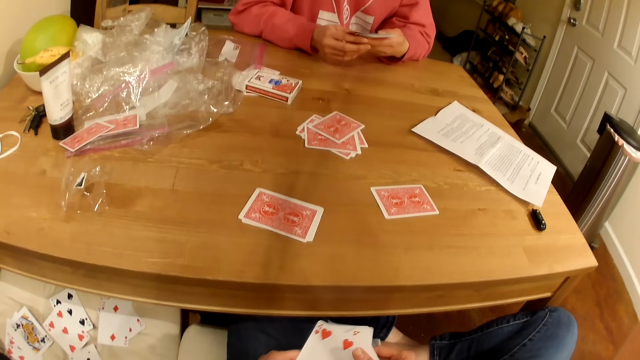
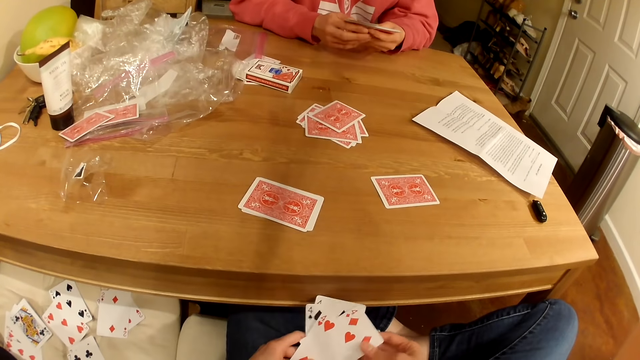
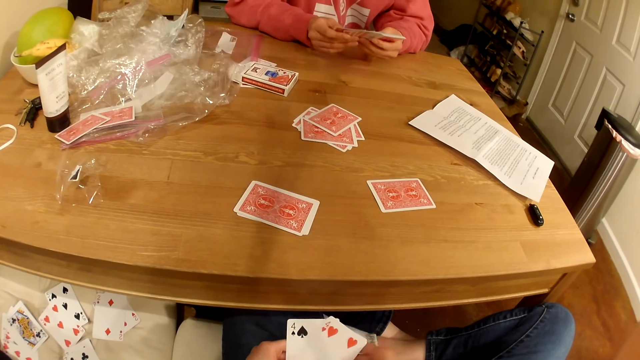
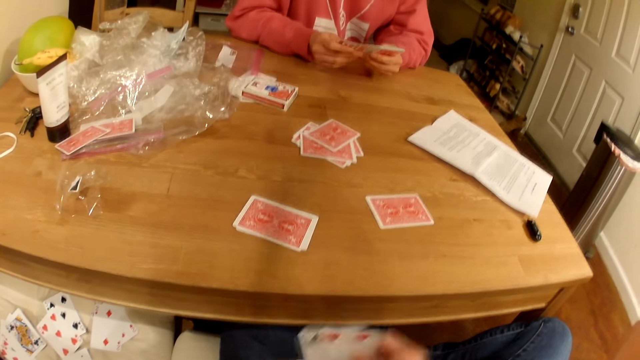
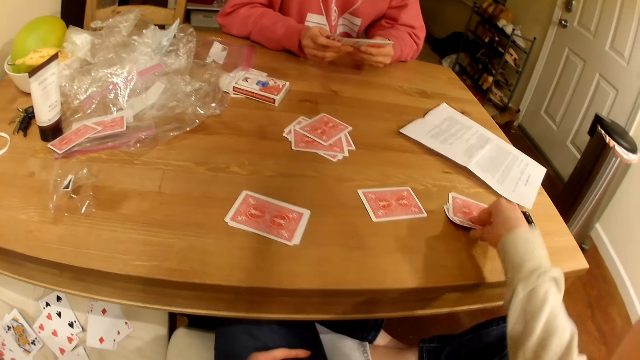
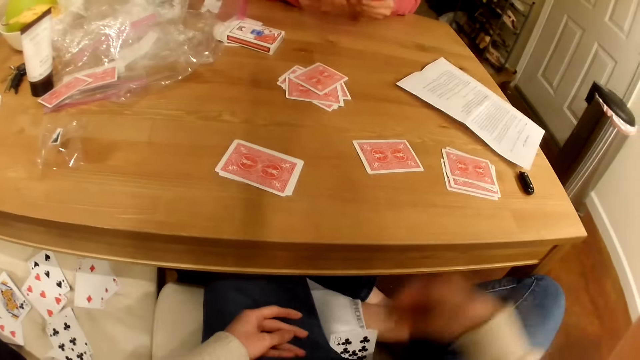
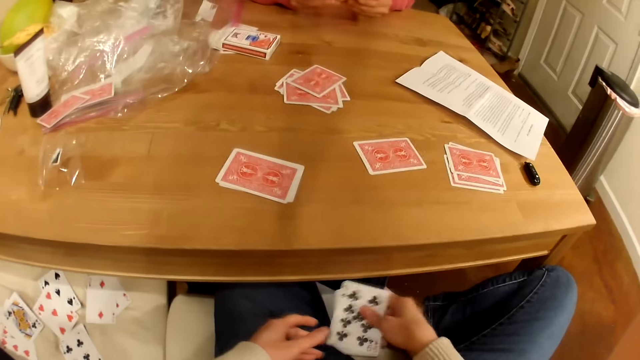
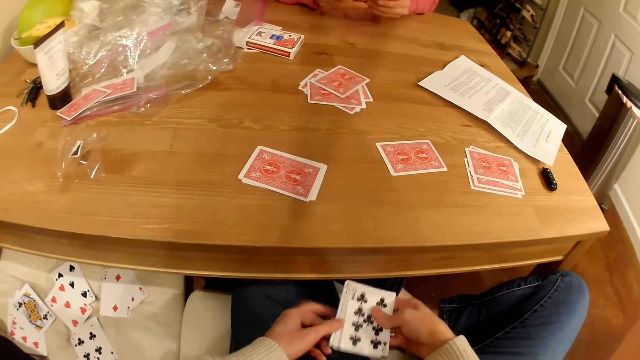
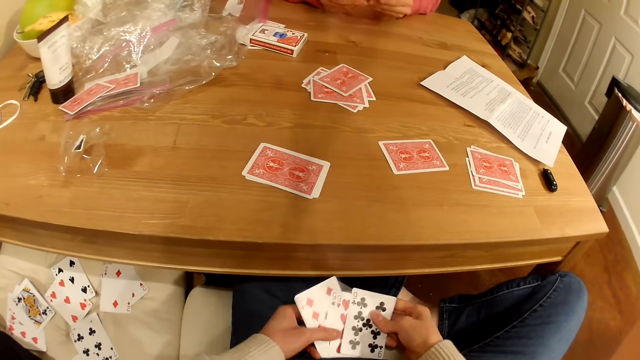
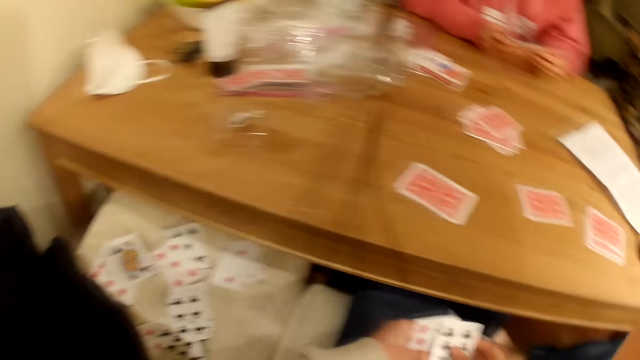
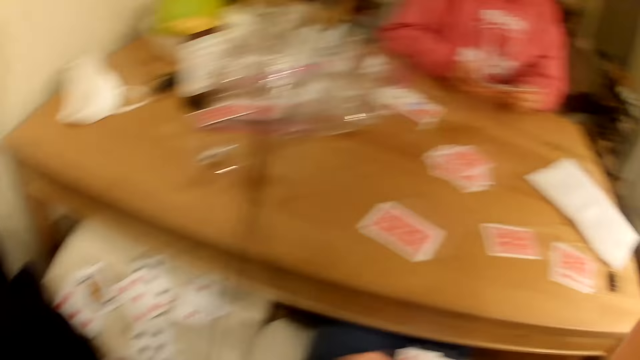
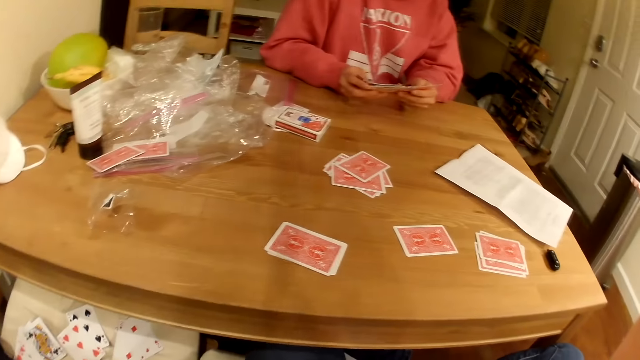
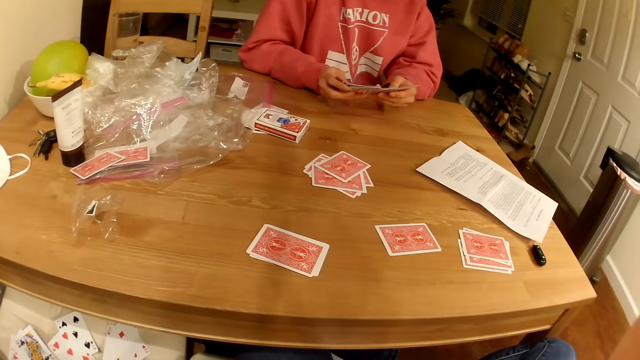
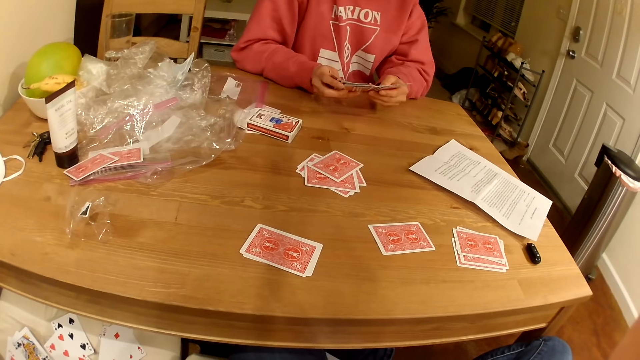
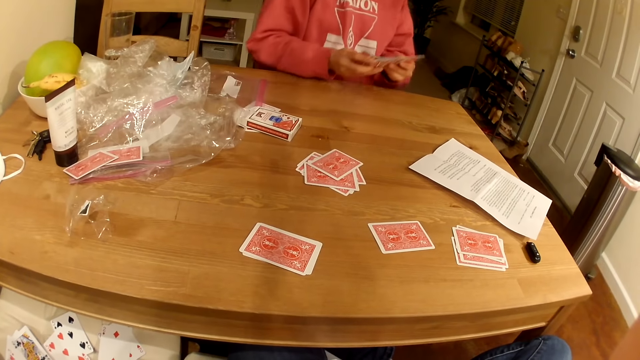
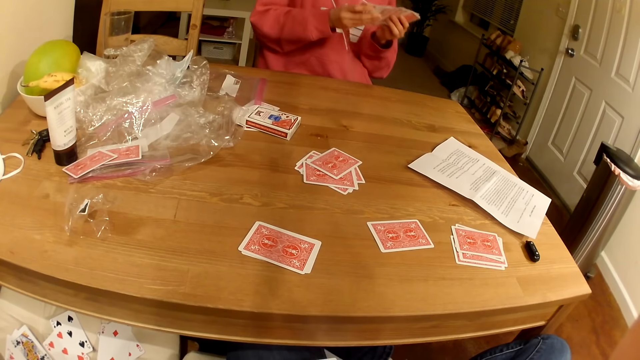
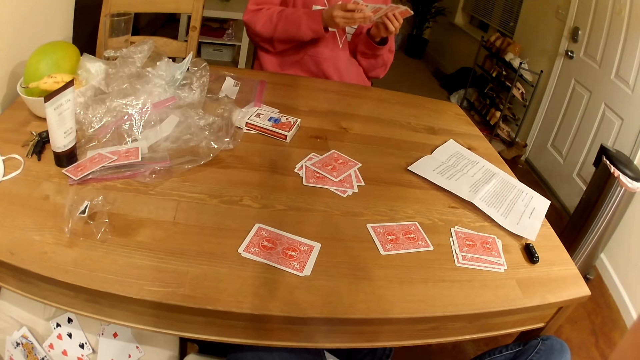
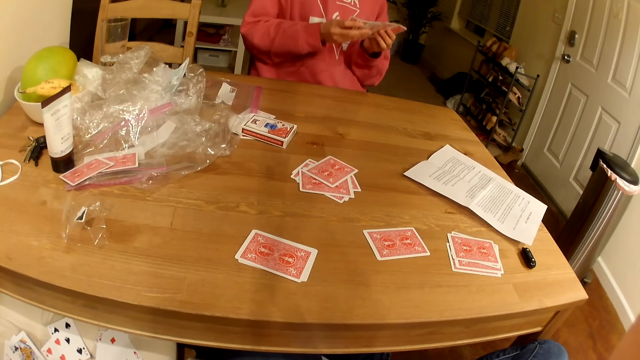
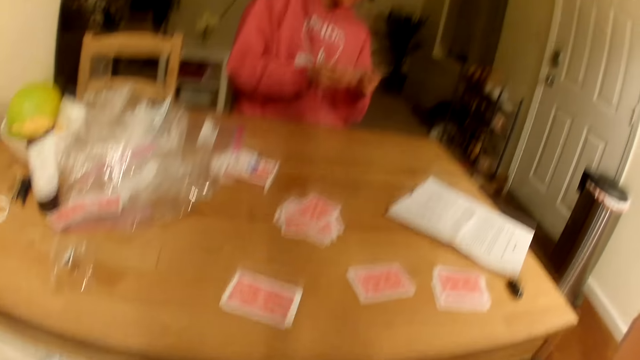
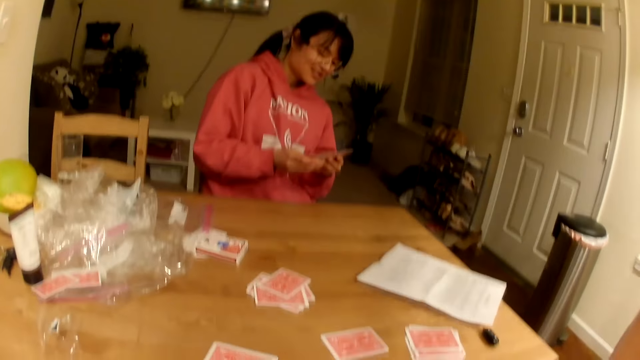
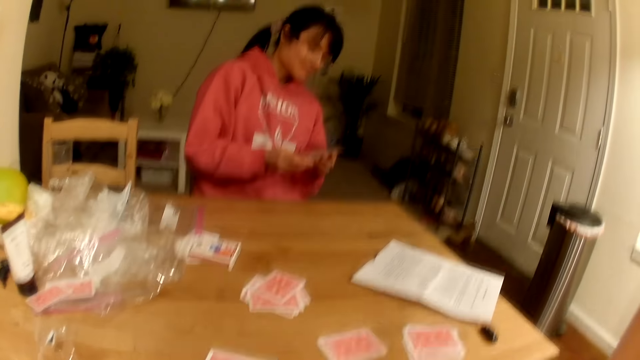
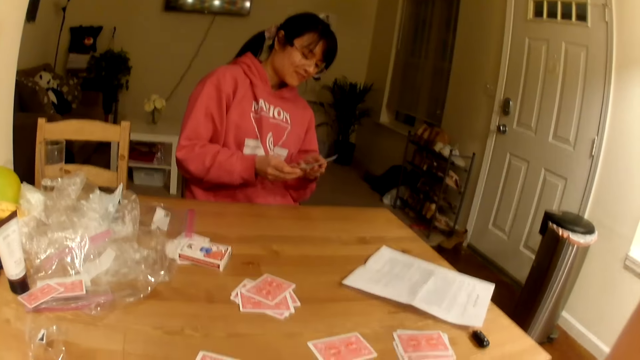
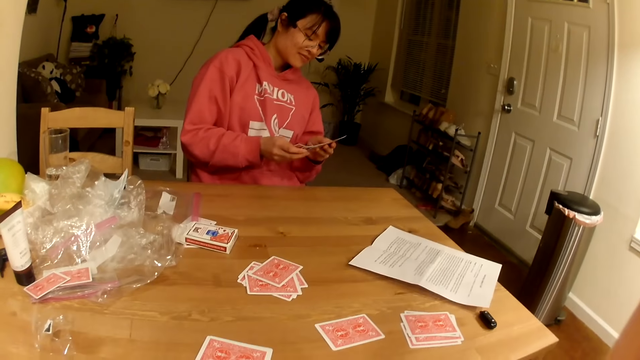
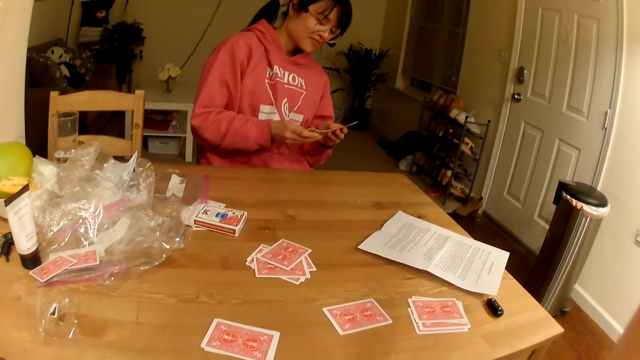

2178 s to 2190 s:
The camera wearer places playing cards on the table. They pick playing cards from the seat. They look around. They look at a lady.

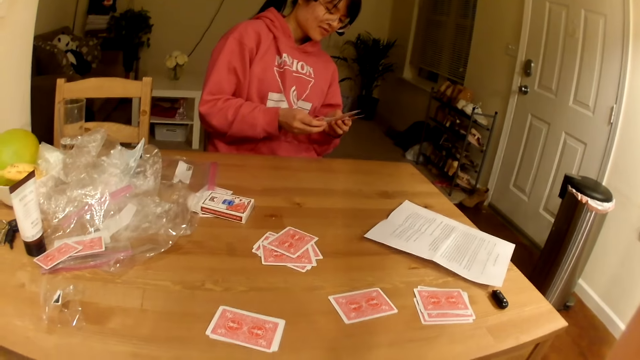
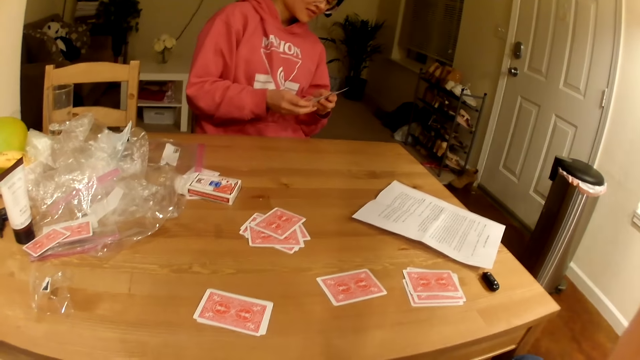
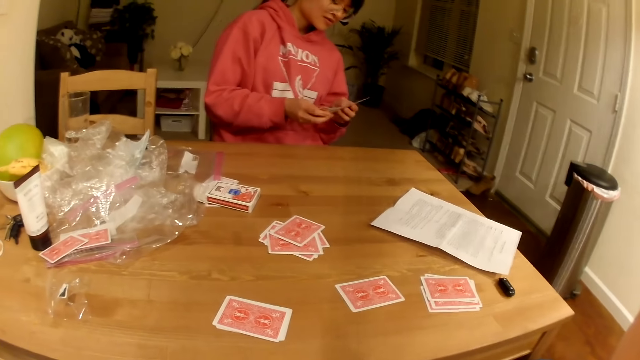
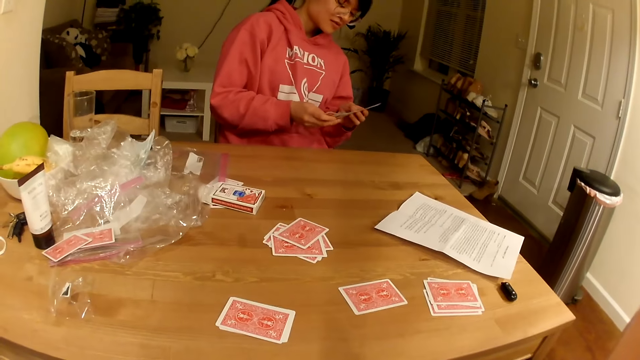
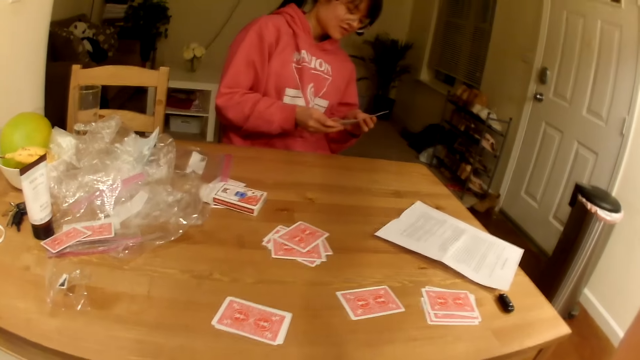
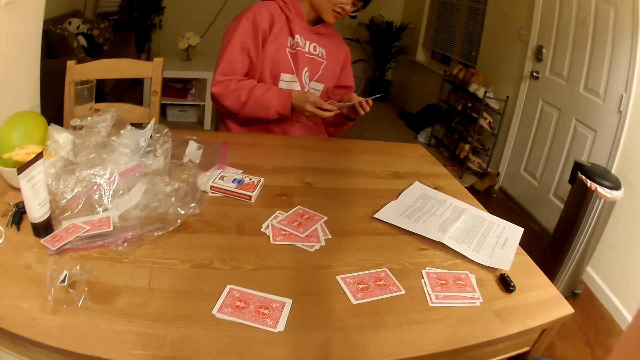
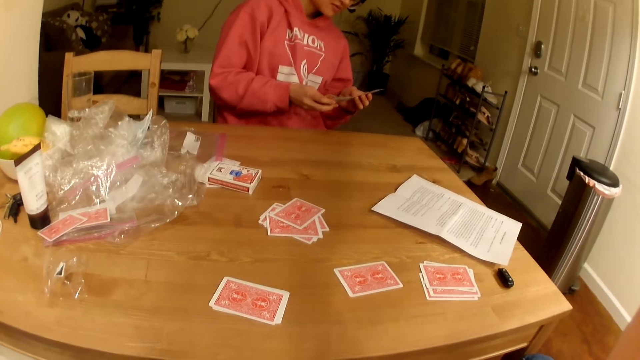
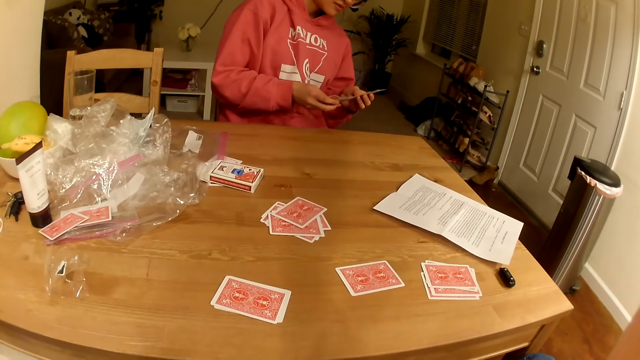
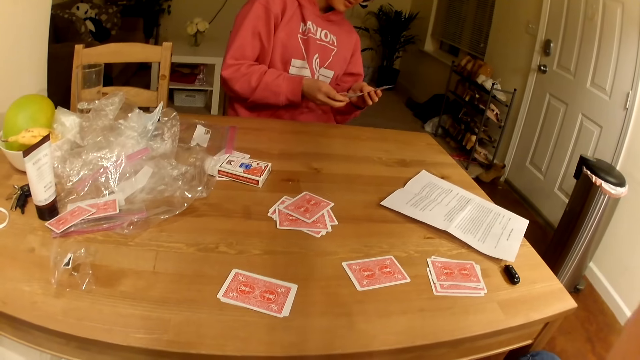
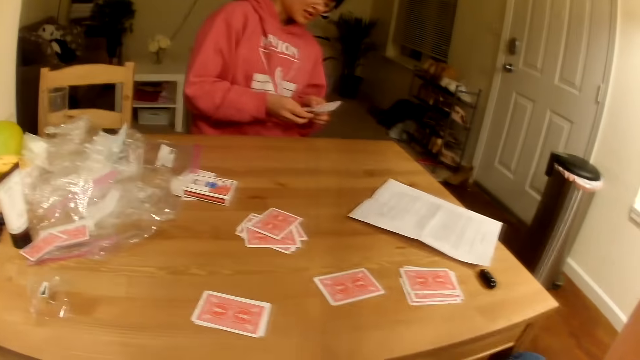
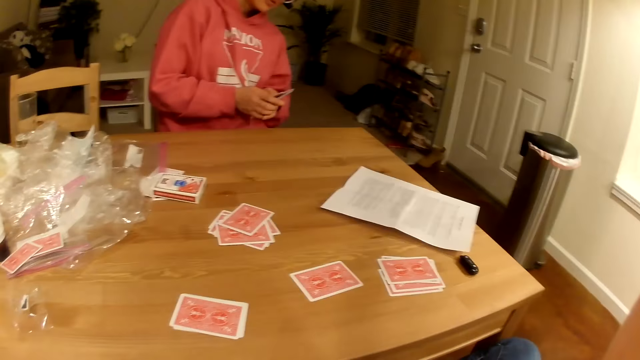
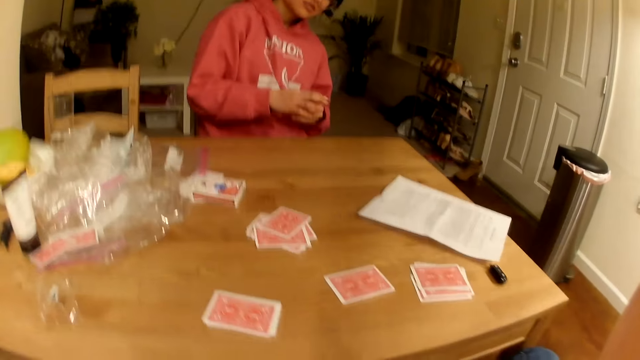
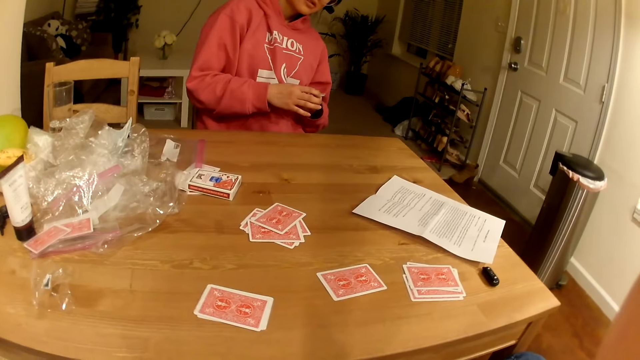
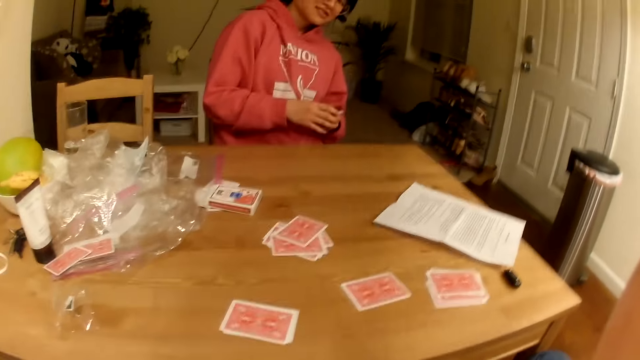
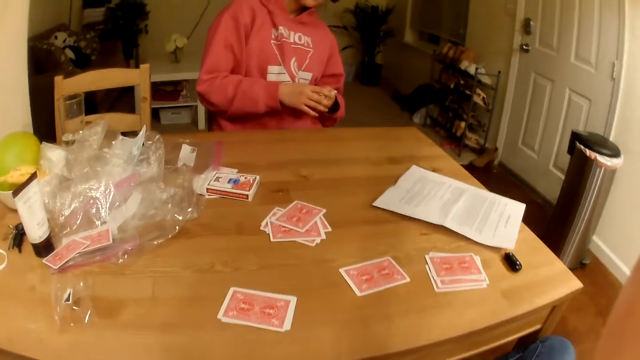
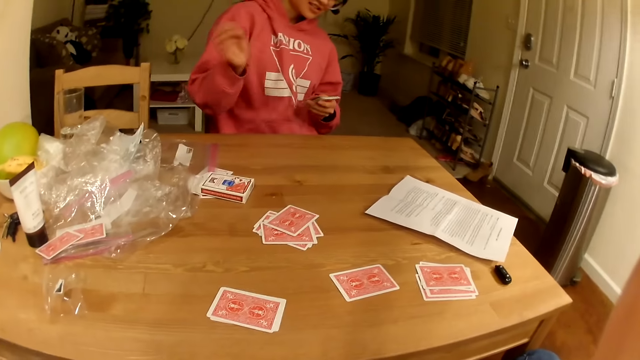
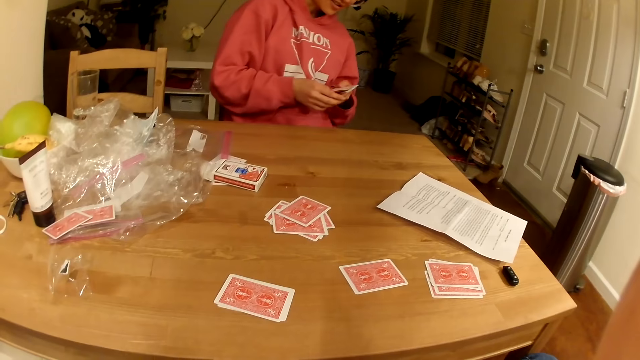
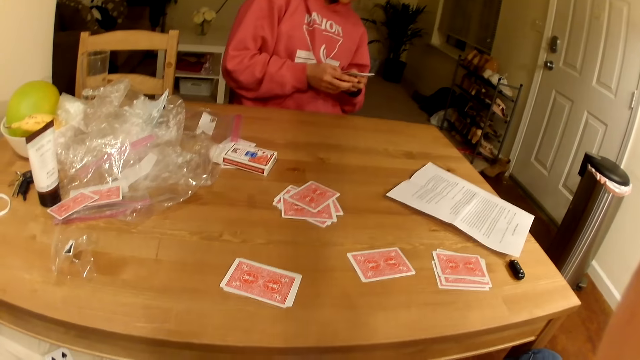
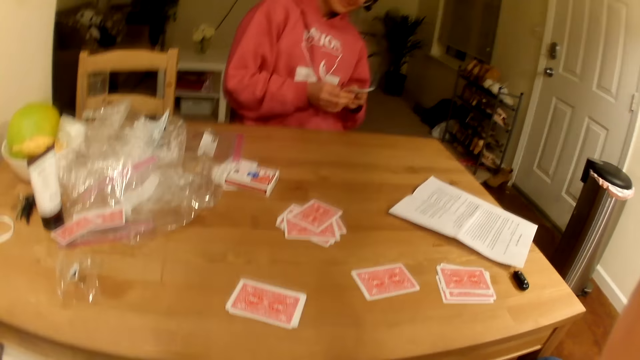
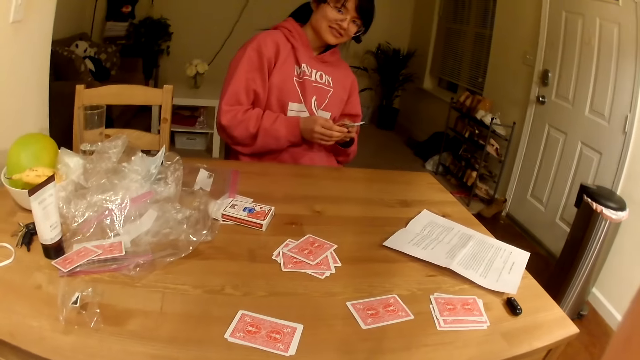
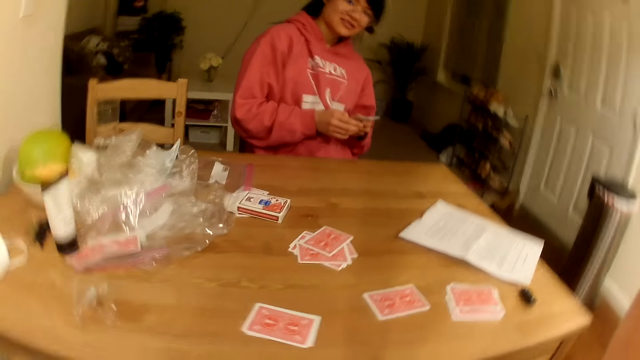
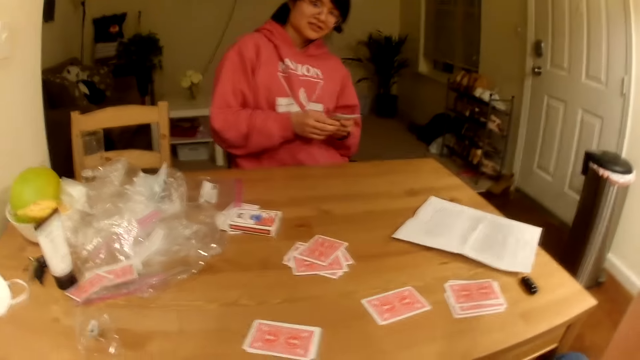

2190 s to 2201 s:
A person lifts the right hand.
